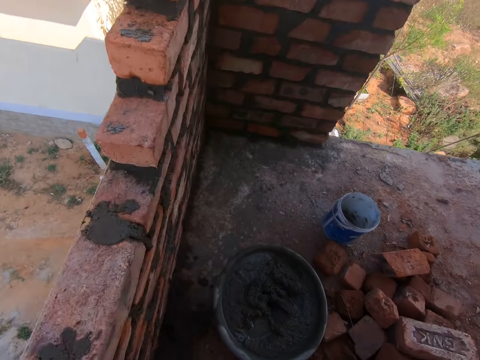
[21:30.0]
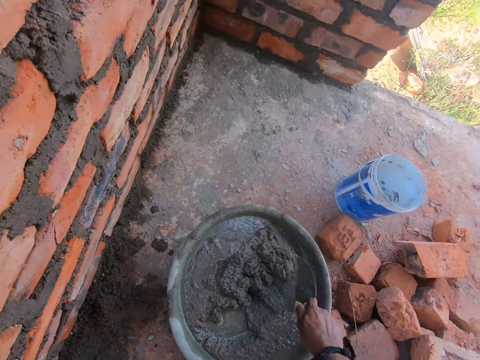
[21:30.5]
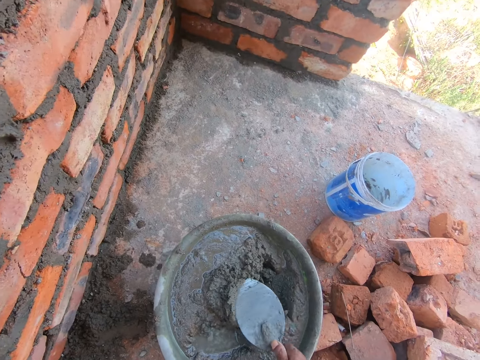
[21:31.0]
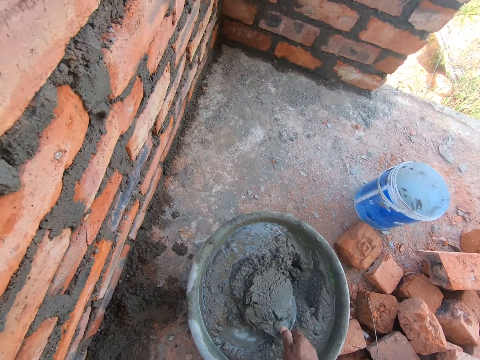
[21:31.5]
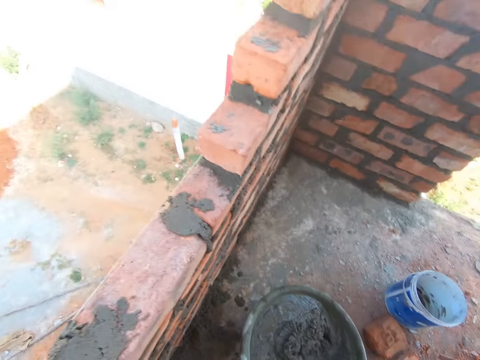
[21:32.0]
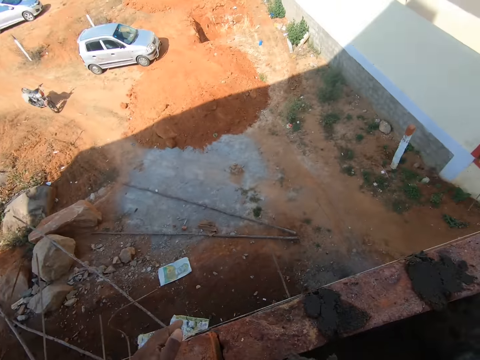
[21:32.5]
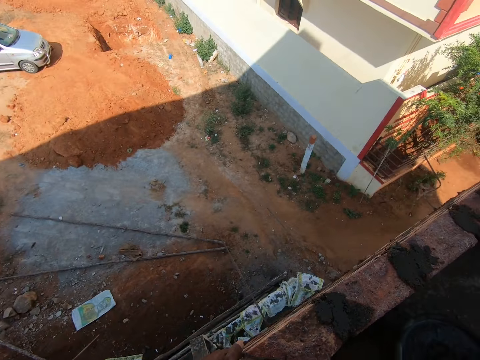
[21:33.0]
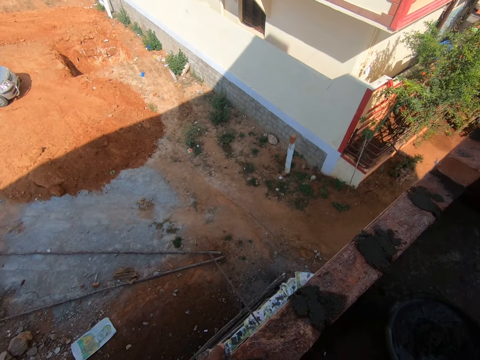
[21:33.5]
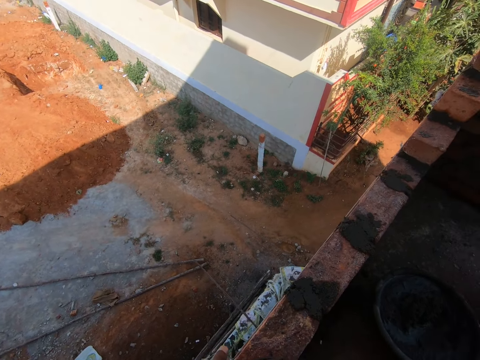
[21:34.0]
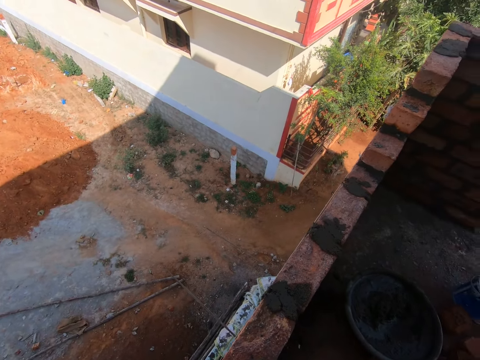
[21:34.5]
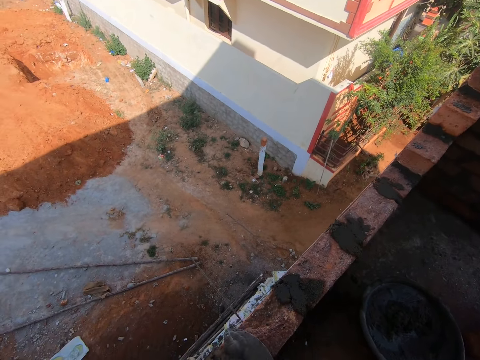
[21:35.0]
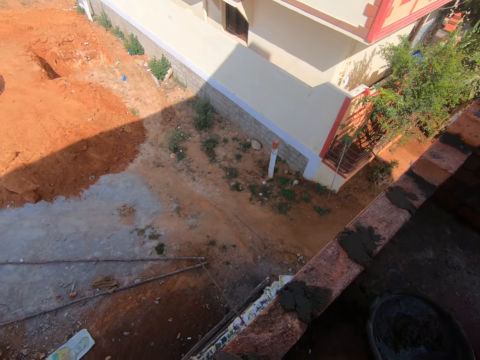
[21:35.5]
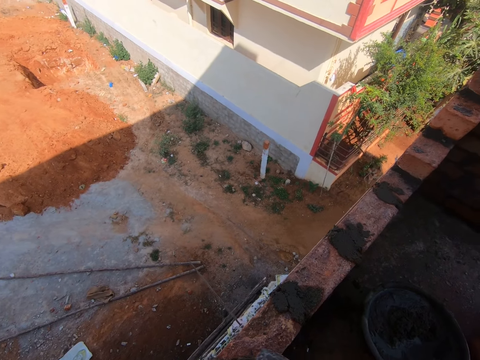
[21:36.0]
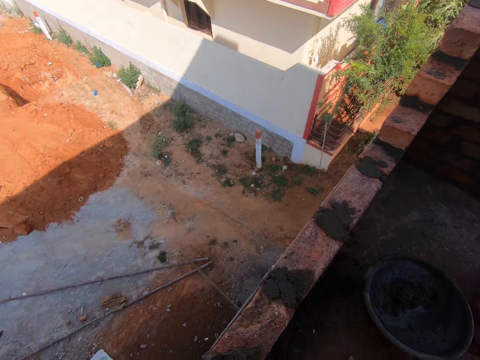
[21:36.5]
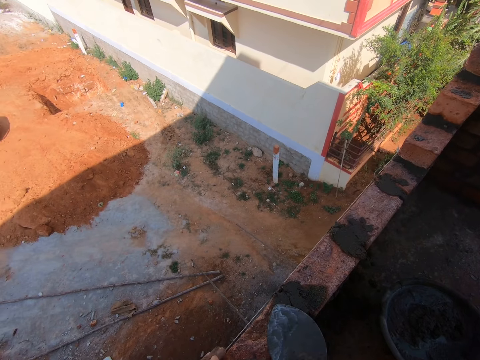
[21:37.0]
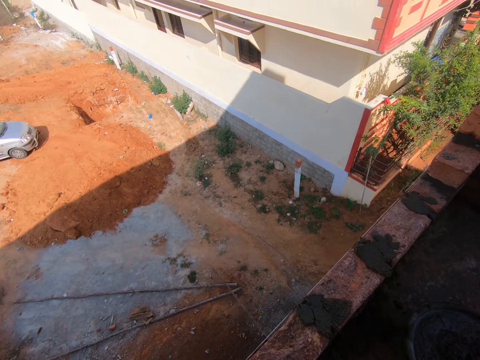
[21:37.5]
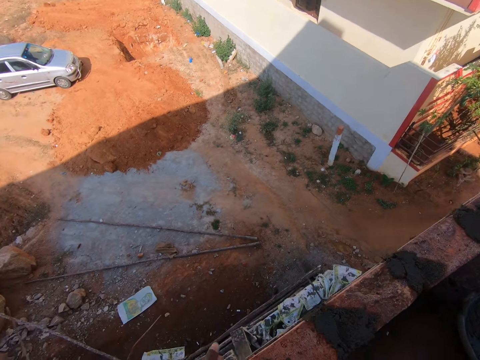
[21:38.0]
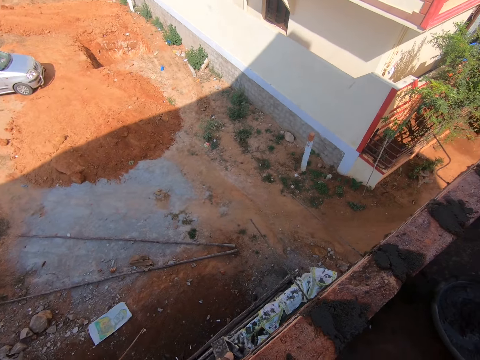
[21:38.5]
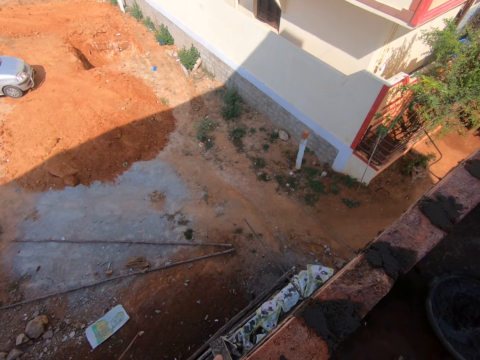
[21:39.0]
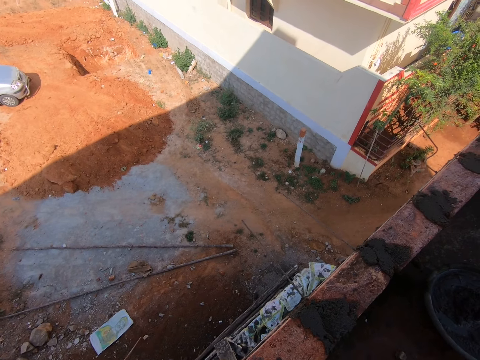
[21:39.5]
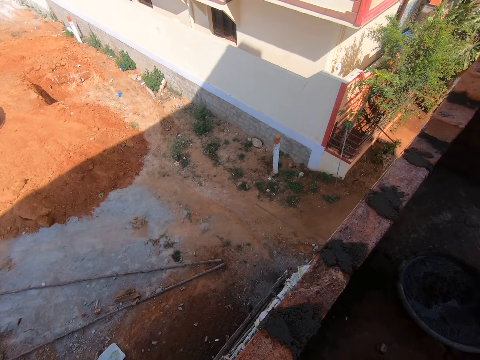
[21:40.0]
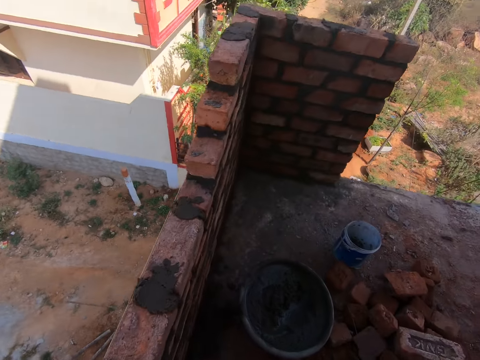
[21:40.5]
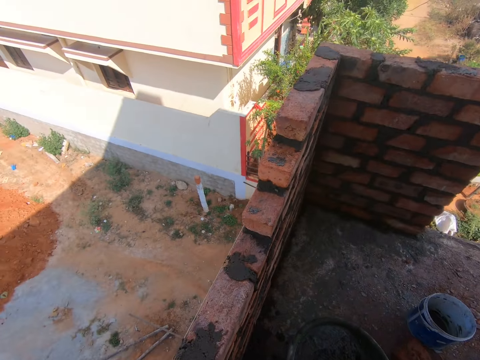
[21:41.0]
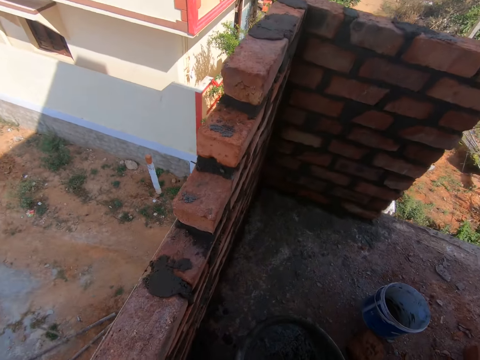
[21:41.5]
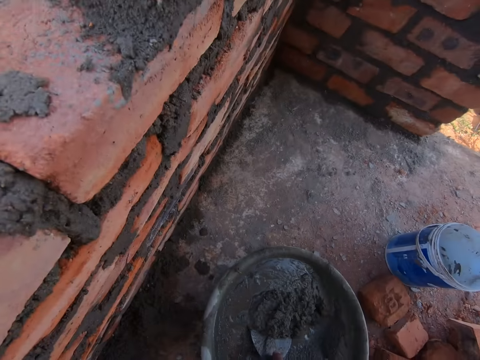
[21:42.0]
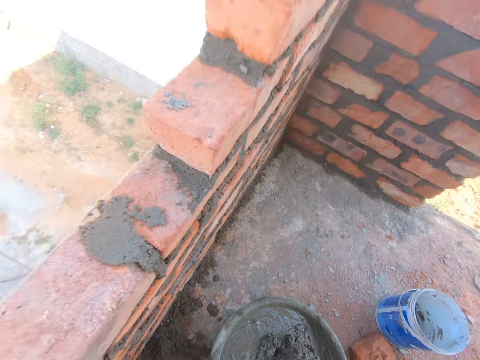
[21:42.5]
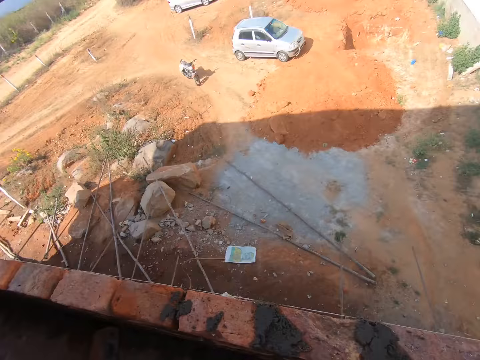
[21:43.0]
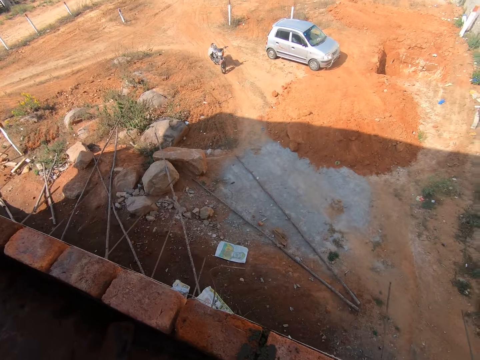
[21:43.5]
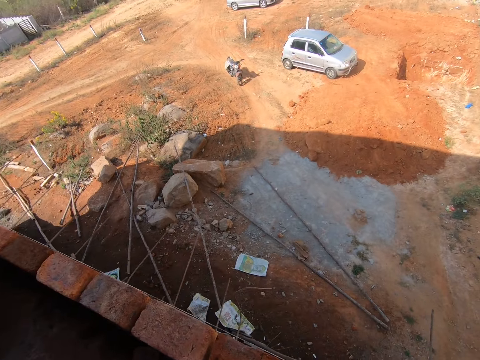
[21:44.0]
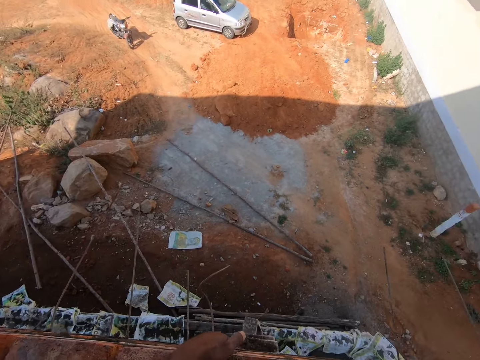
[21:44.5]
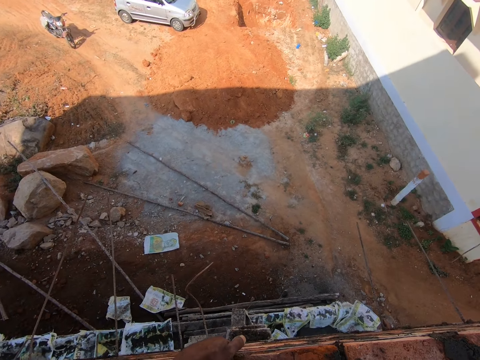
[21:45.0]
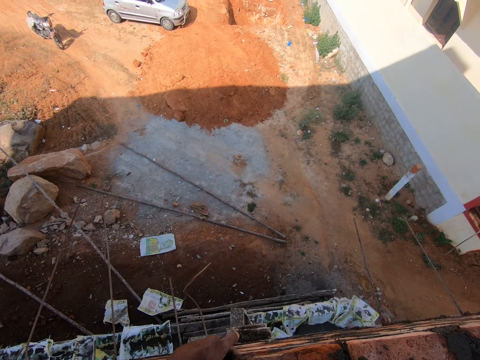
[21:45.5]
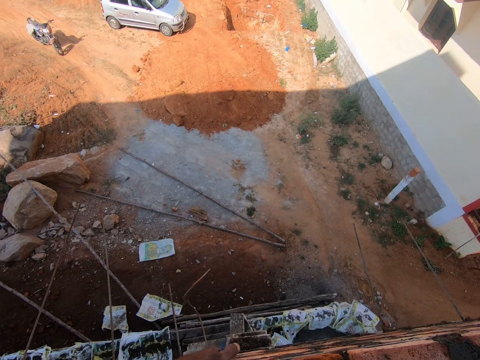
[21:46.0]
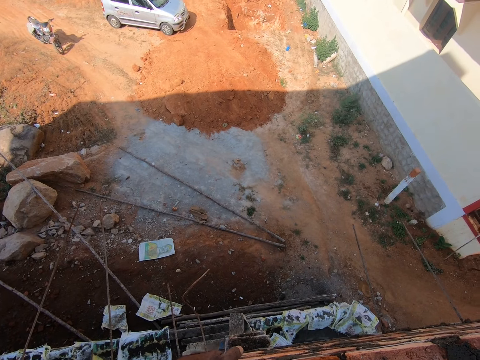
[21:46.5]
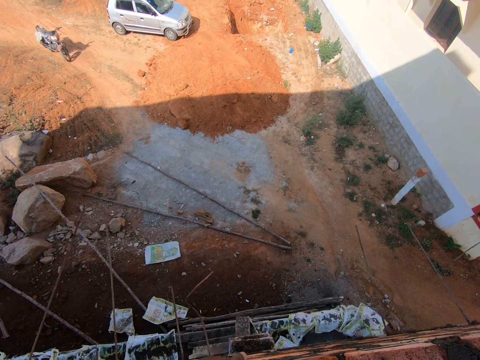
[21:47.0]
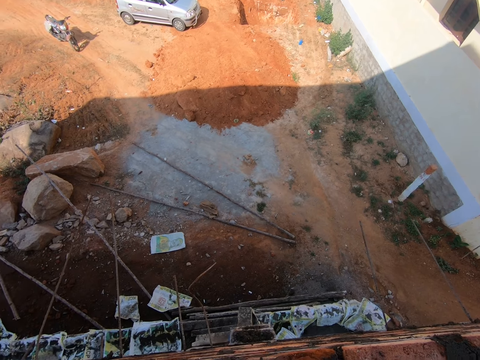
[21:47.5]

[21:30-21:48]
The camera wearer scoops cement or mortar from the basin using a shovel. They add cement on the bricks using a shovel. They press the mortar between the bricks. They scoop cement from the basin using a shovel. They add cement on the bricks using a shovel. They press the mortar between the bricks.

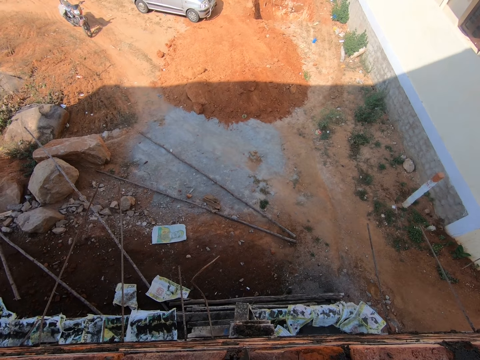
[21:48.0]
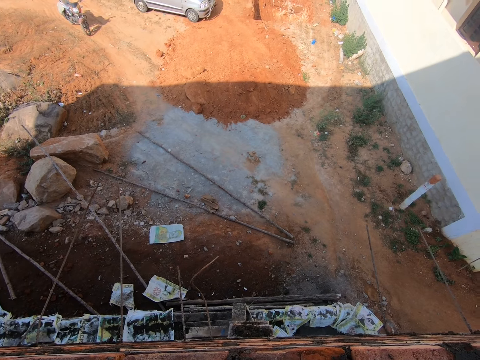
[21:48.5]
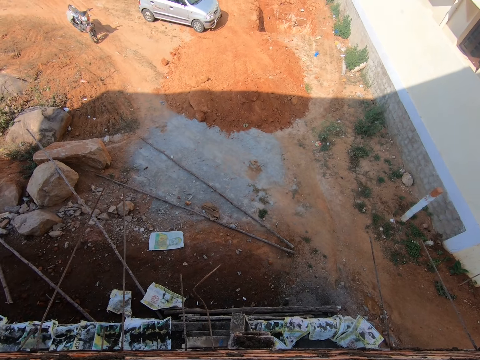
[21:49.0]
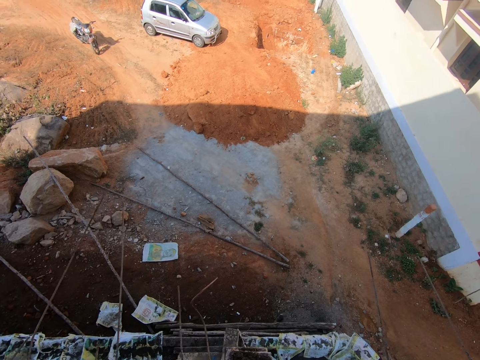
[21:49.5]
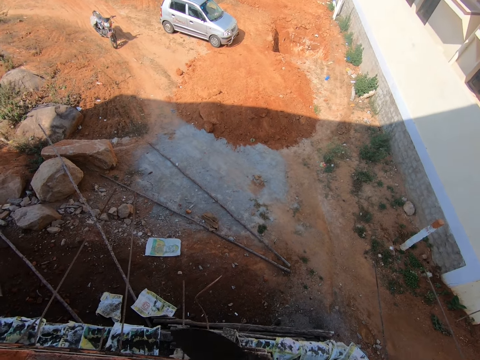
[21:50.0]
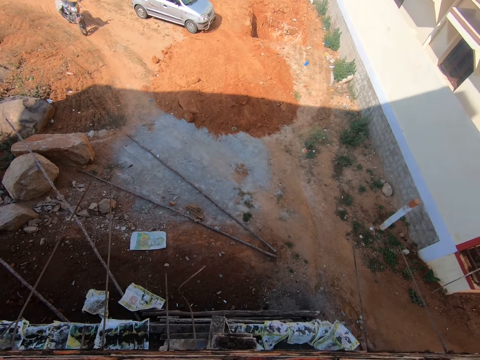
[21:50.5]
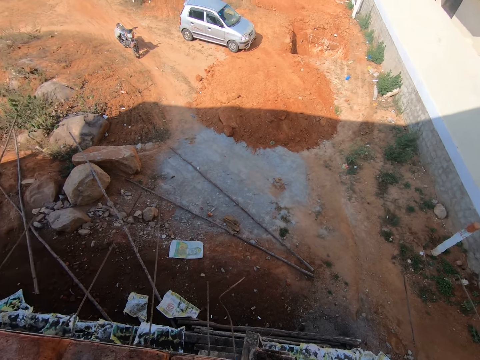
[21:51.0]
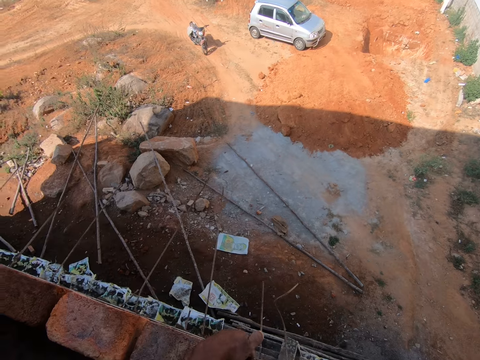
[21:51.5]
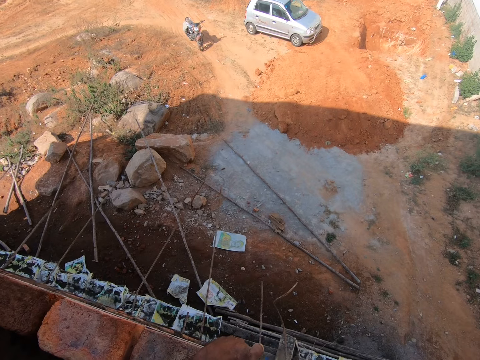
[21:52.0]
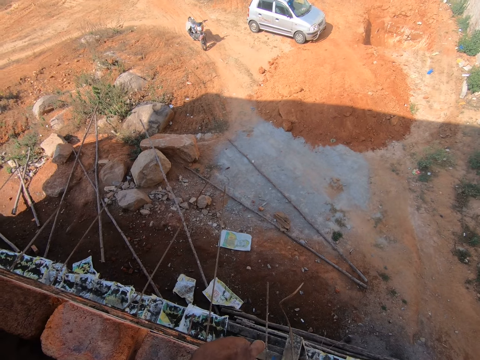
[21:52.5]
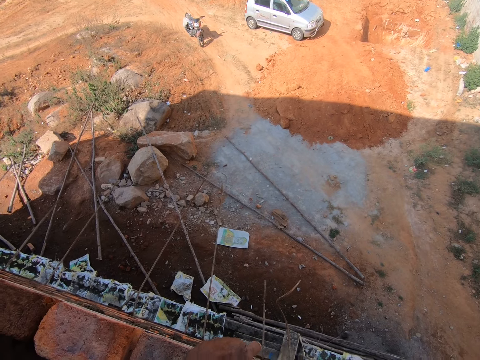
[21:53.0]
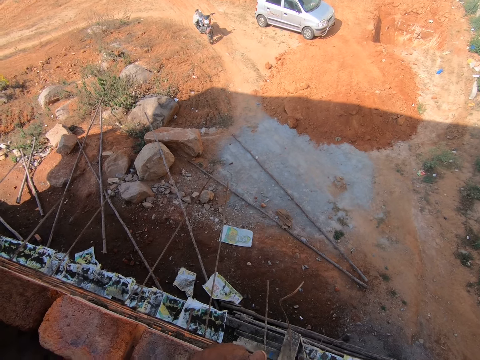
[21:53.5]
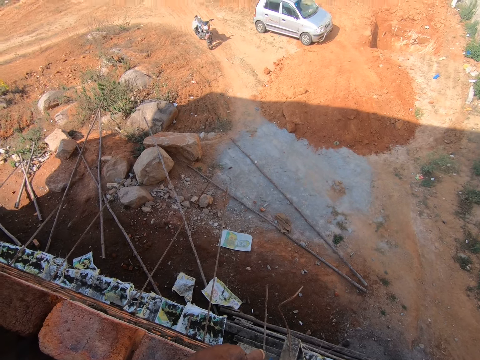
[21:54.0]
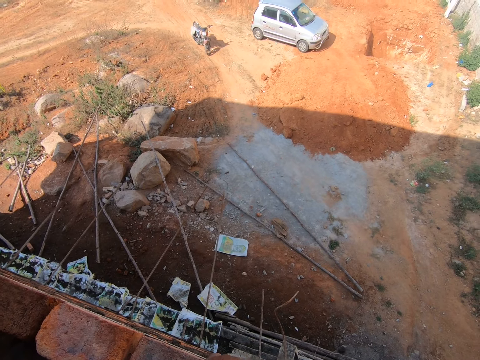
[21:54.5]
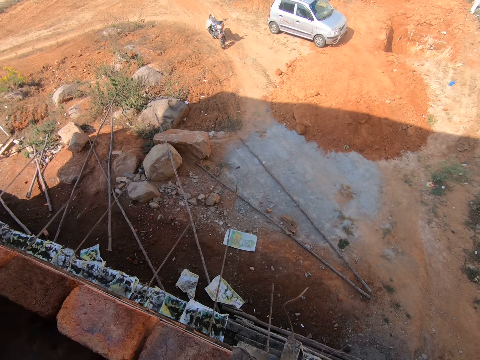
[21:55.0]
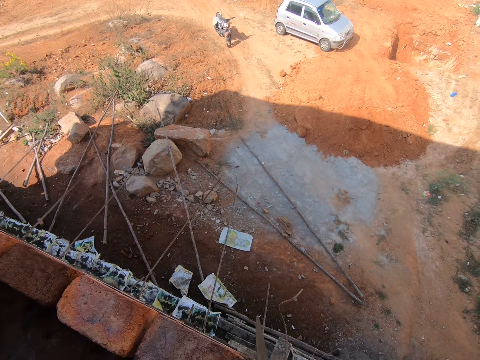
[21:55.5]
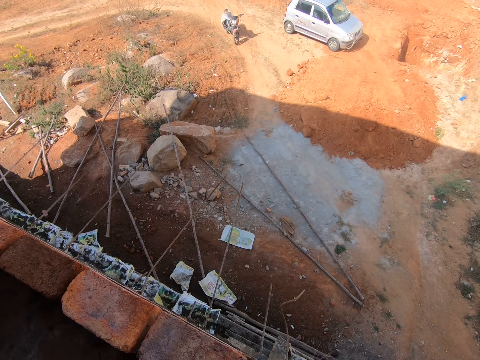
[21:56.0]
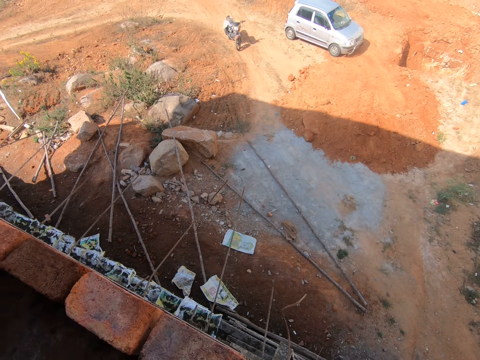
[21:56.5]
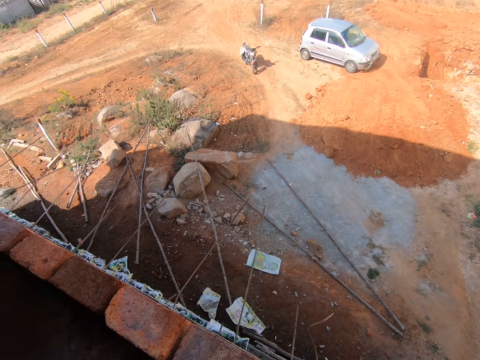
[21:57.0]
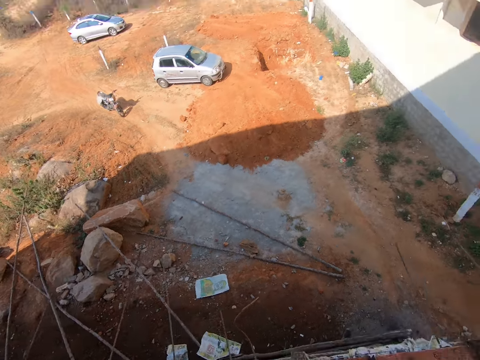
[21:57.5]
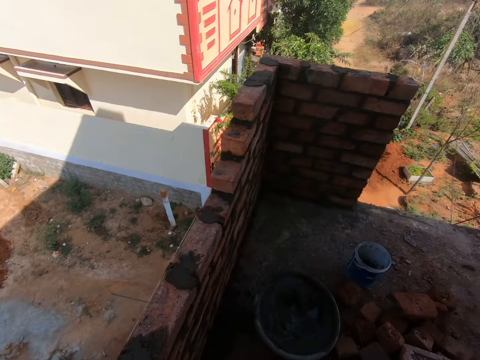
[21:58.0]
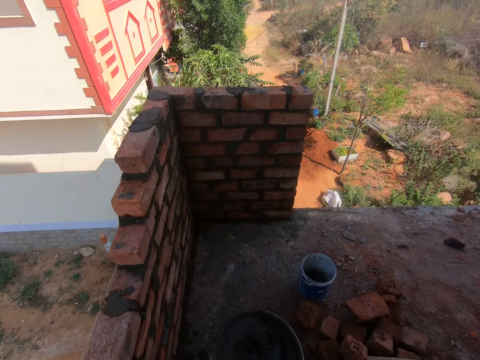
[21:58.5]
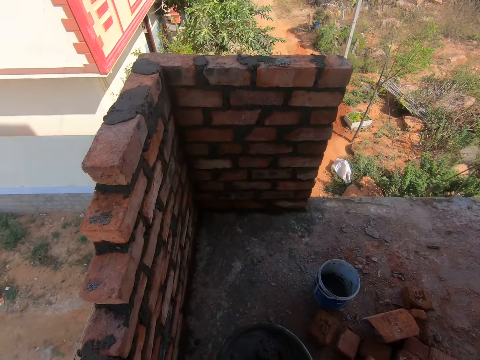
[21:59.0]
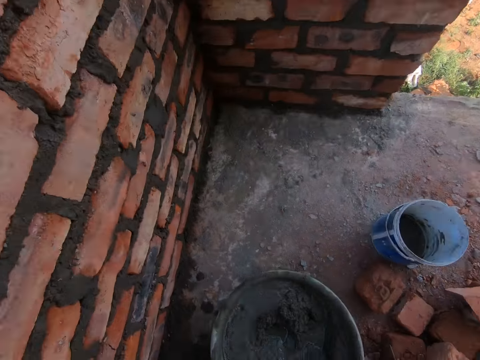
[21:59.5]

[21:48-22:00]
The camera wearer stares at the wall. They walk towards the mortar pan.
